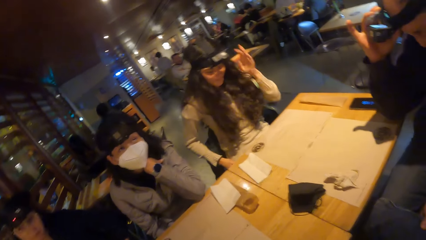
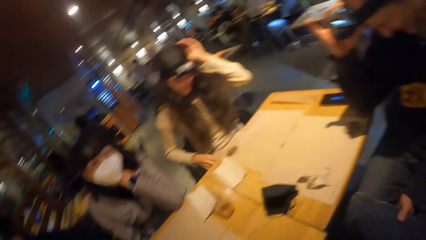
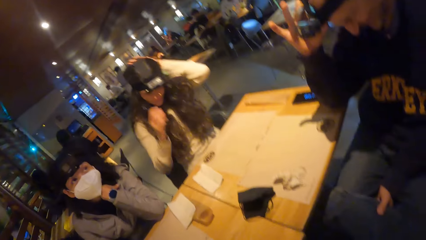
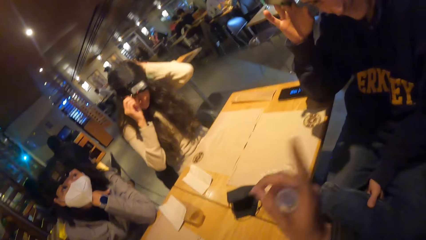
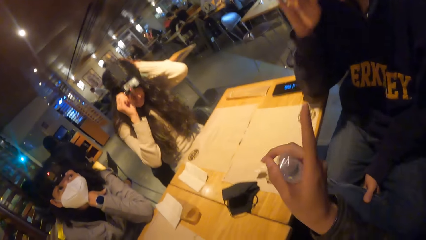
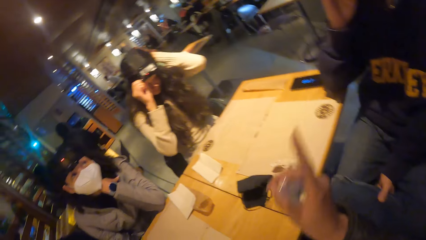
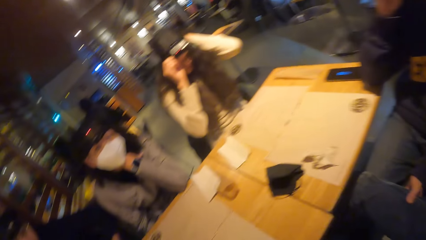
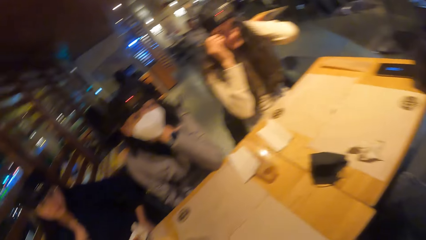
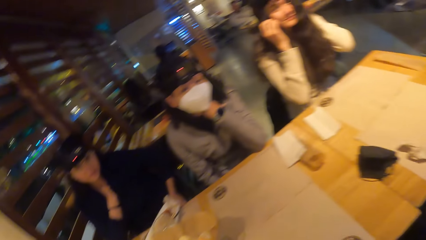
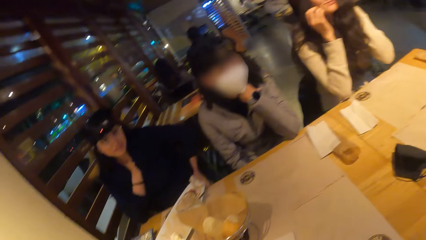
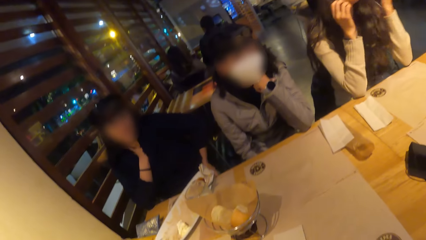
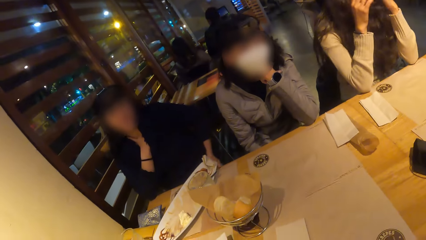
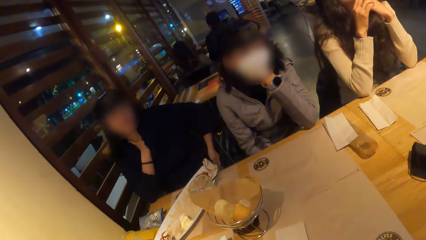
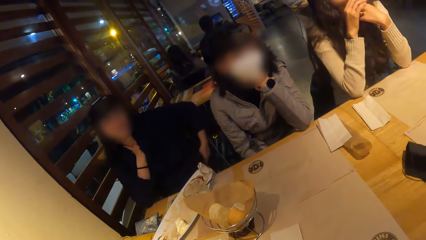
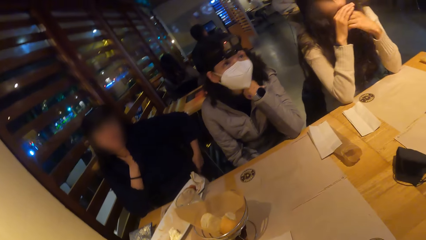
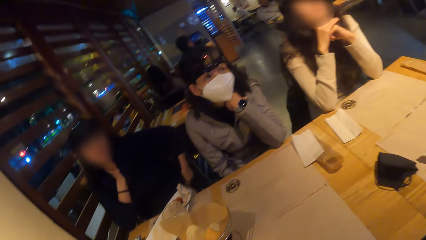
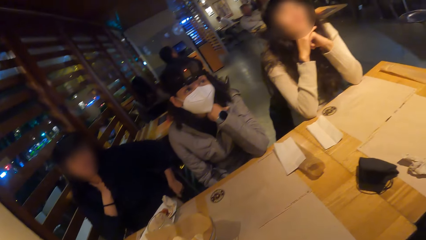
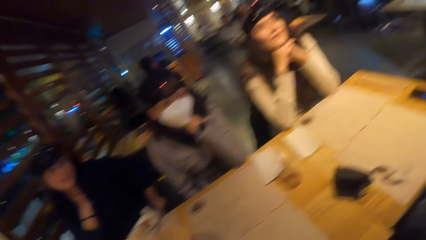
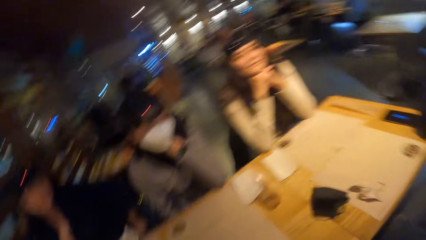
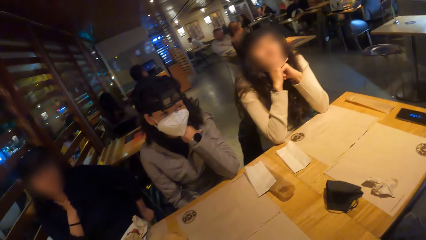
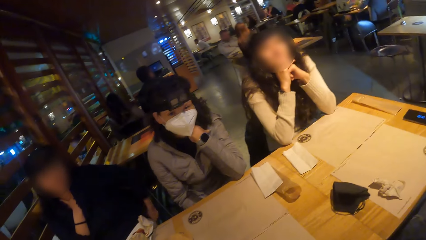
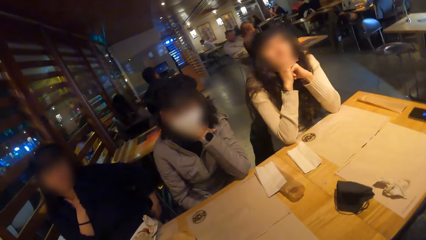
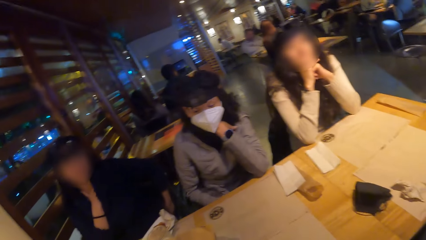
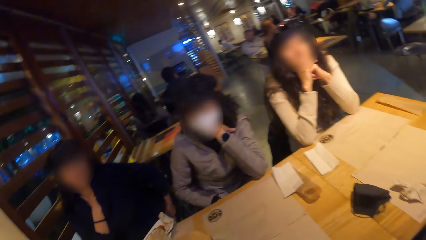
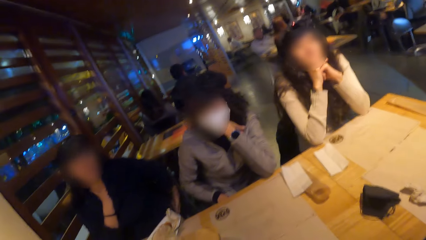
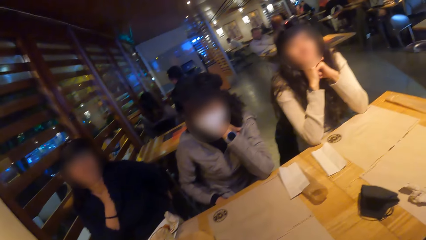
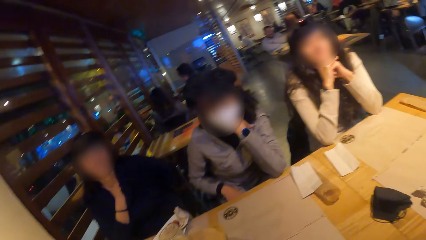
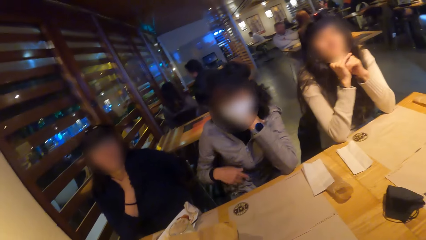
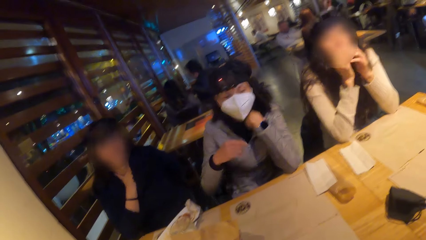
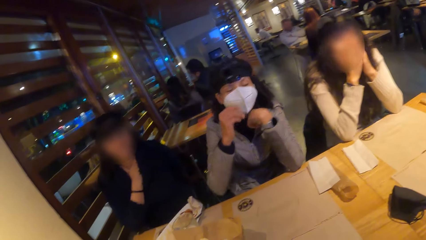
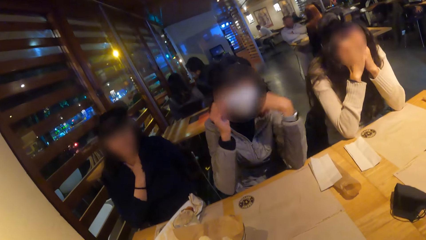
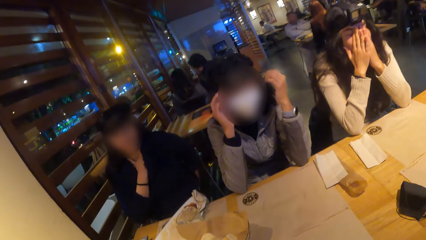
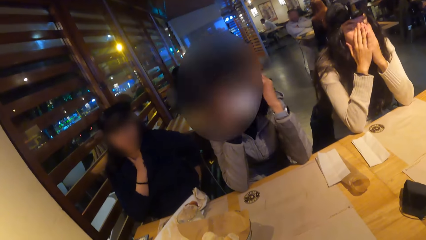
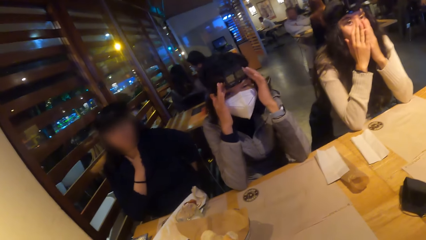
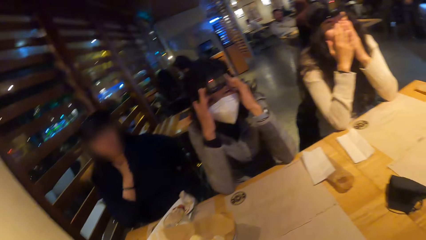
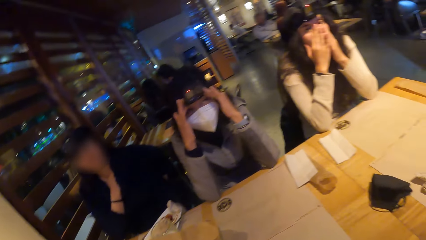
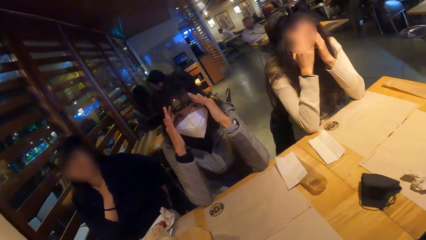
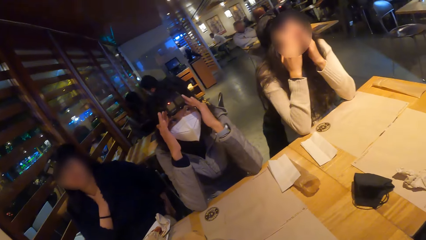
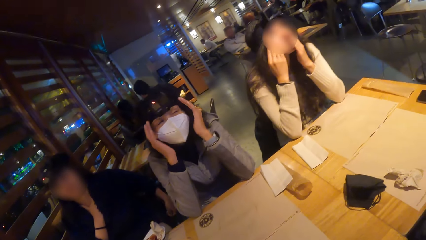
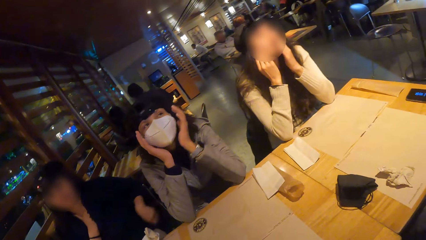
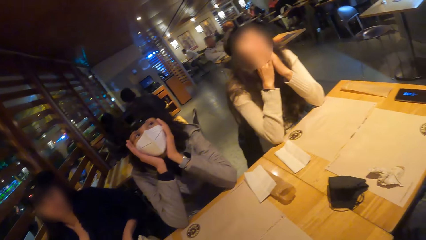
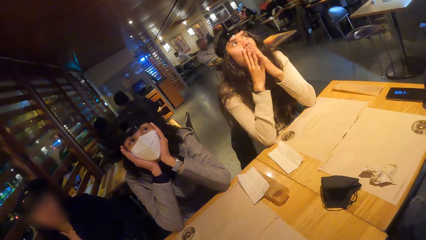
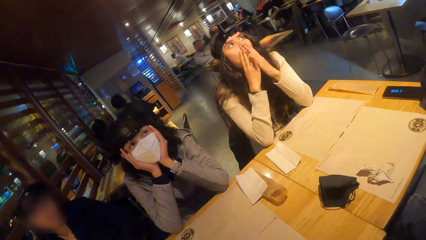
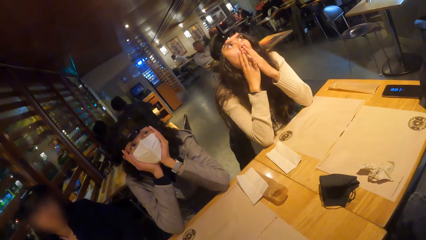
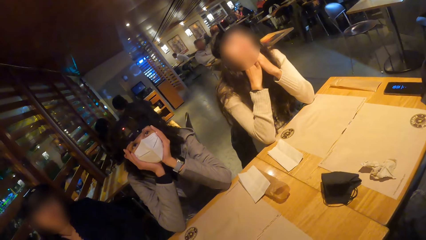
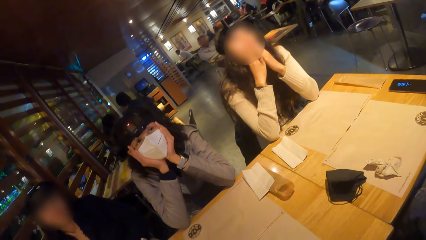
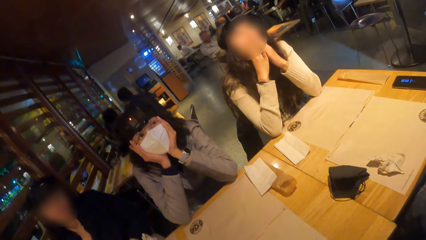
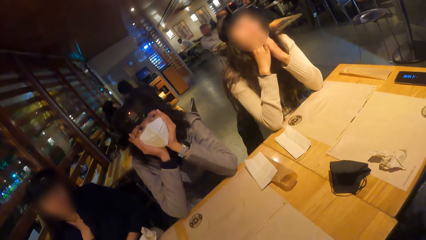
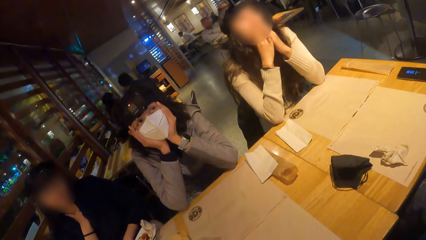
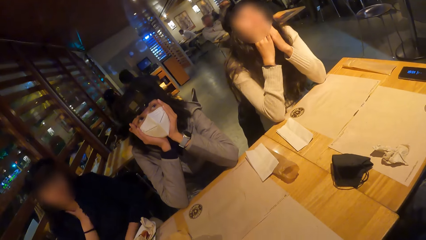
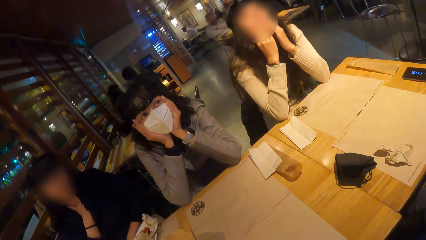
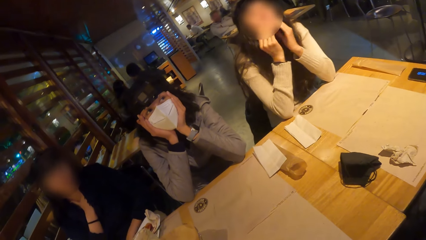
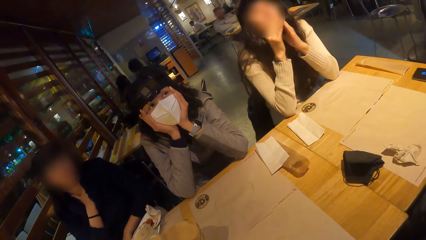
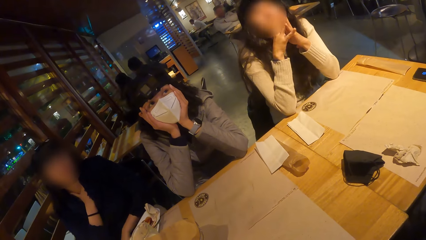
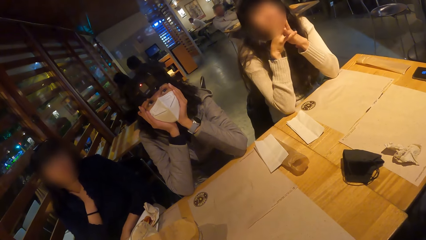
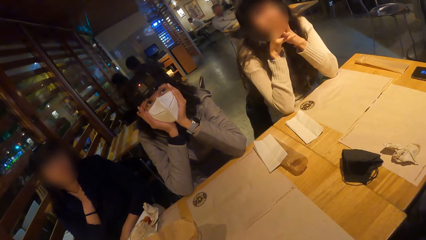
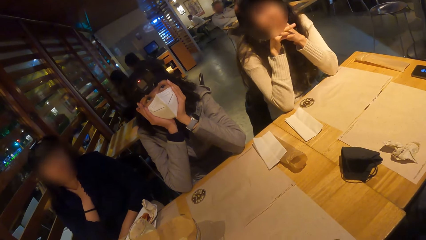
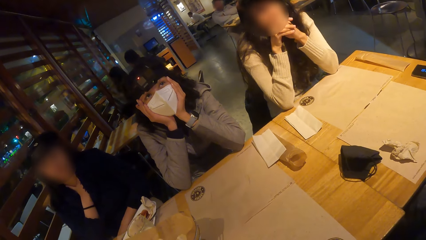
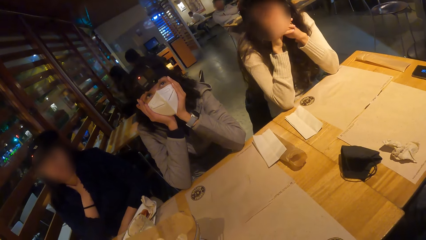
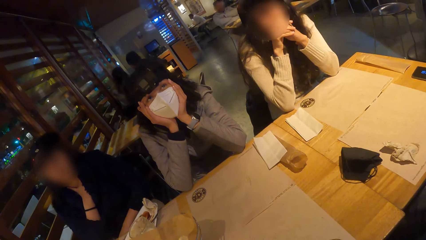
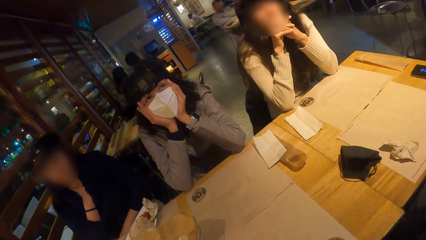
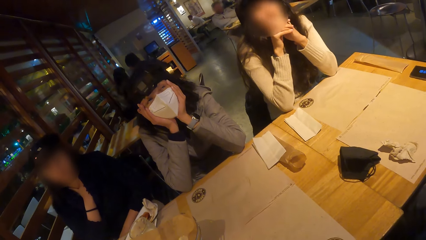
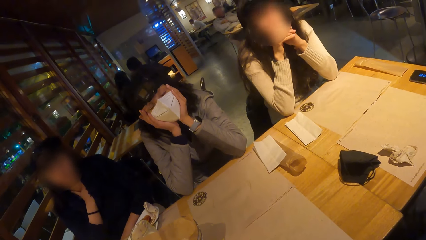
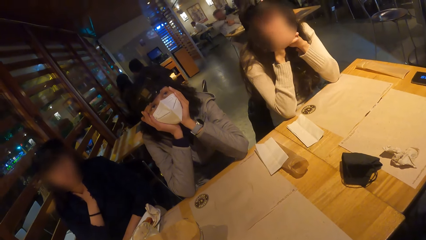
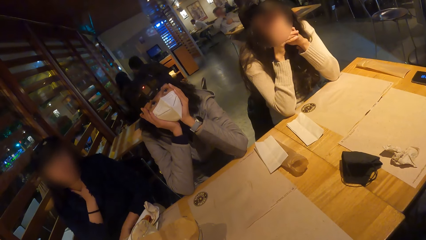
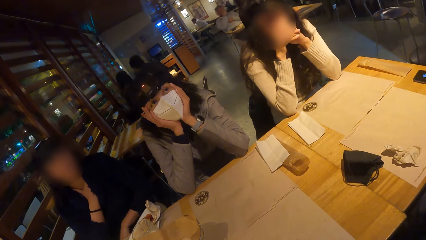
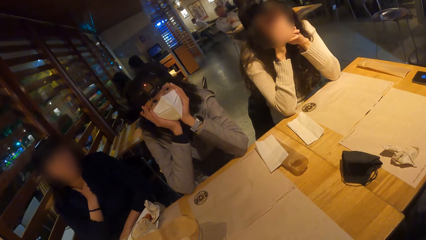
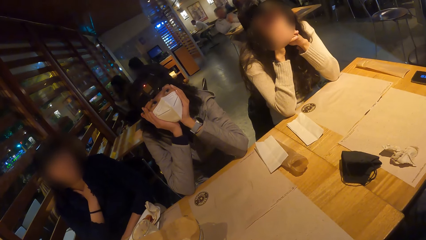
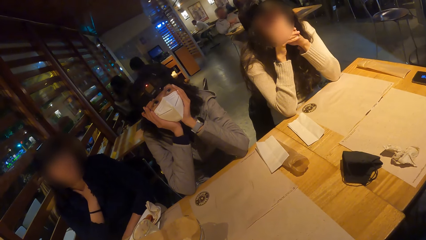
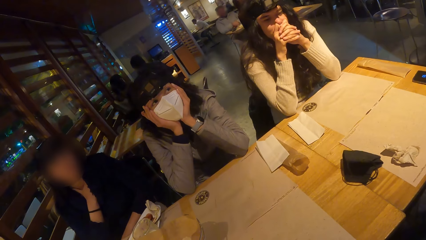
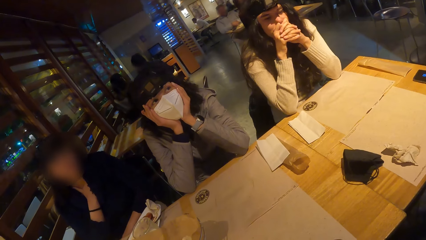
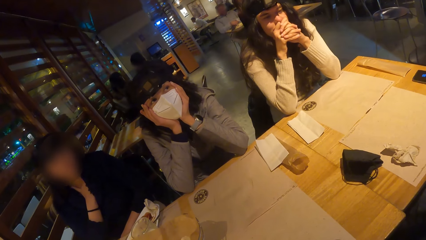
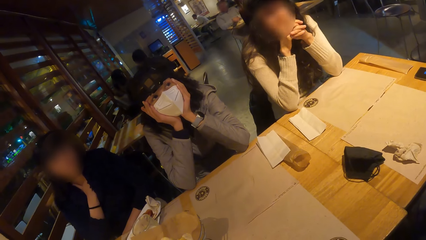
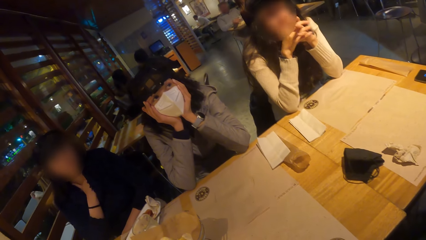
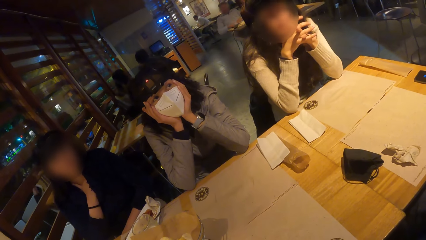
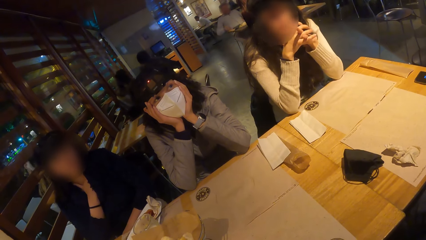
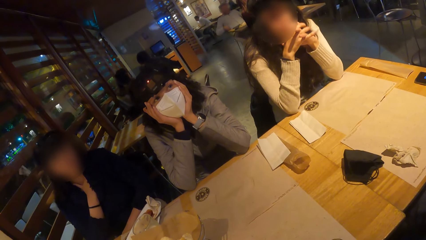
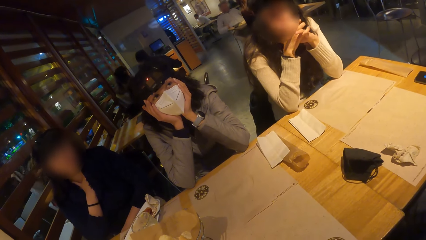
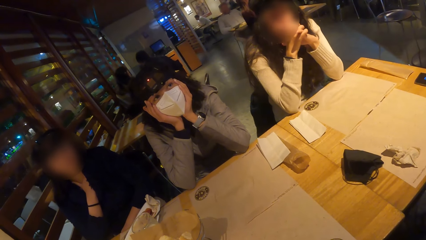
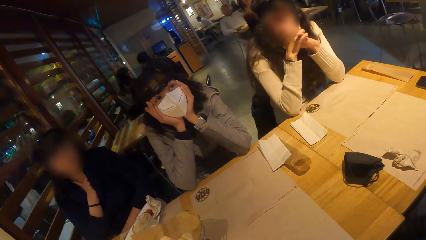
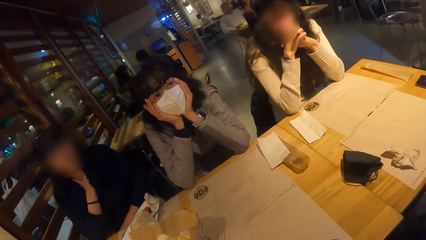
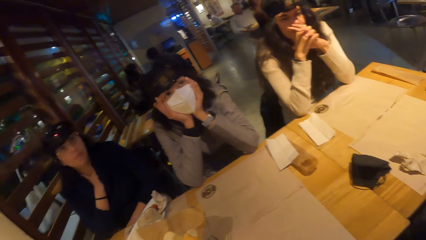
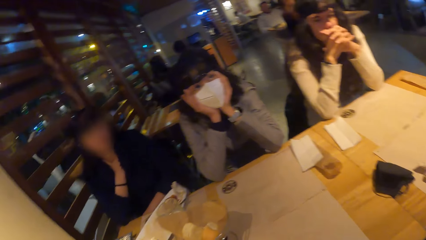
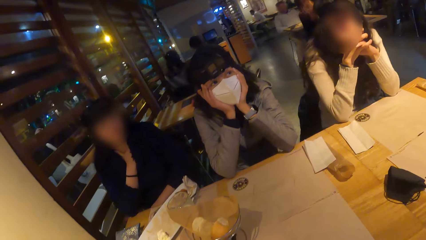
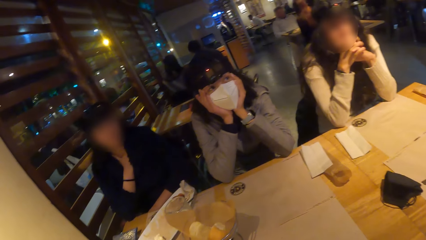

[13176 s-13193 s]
A woman adjusts her camera with her hands. A woman touches her hair. A woman touches her face. Another woman adjusts her camera with her hands.
